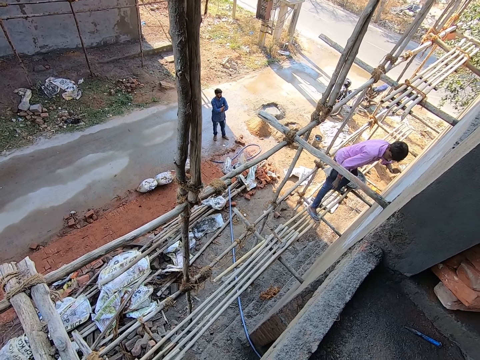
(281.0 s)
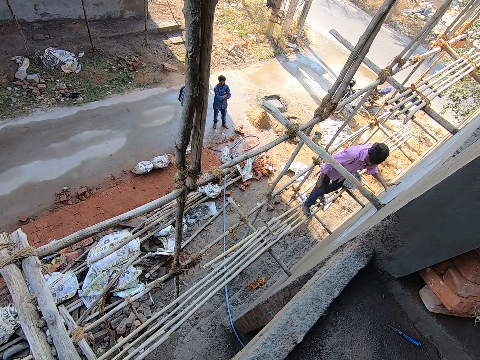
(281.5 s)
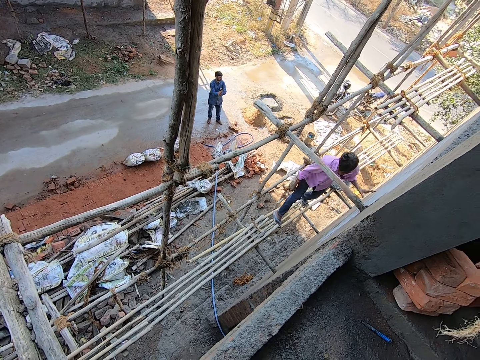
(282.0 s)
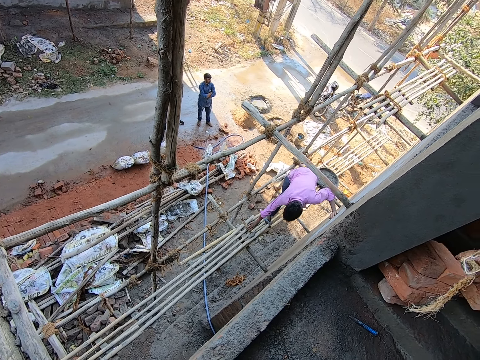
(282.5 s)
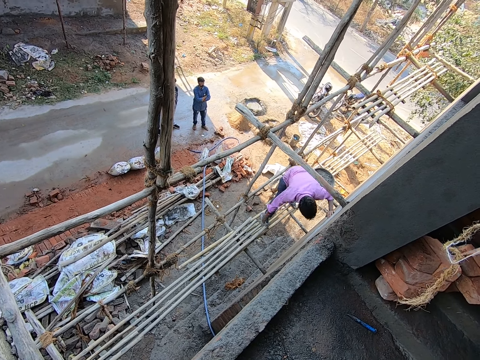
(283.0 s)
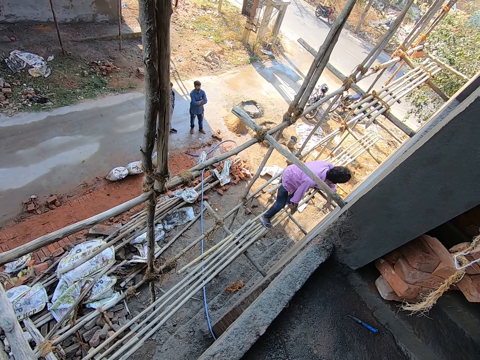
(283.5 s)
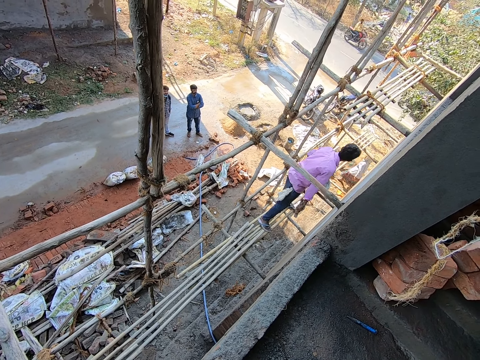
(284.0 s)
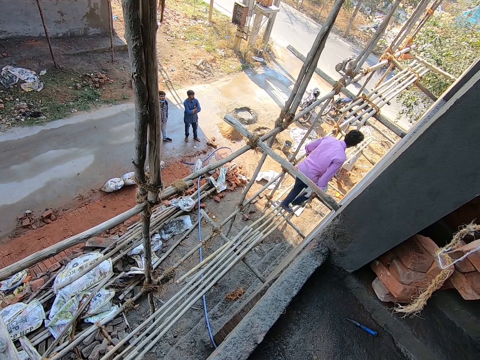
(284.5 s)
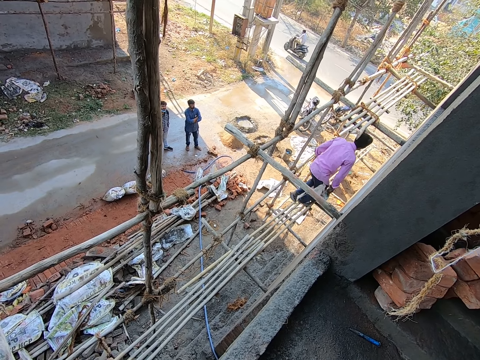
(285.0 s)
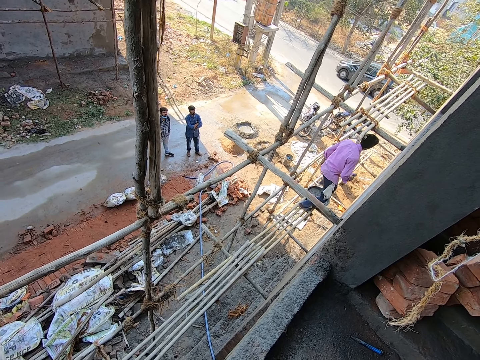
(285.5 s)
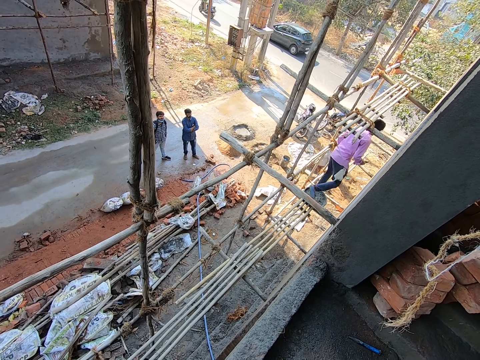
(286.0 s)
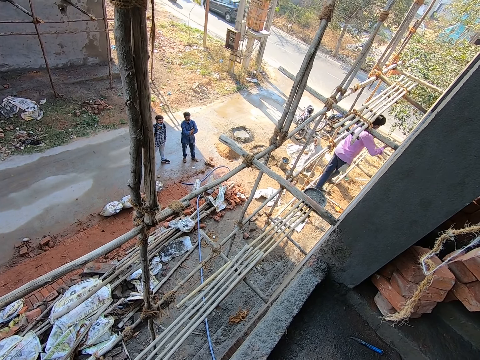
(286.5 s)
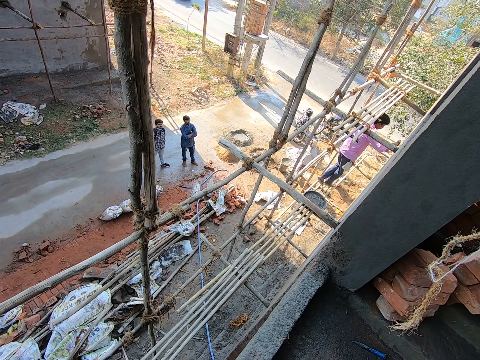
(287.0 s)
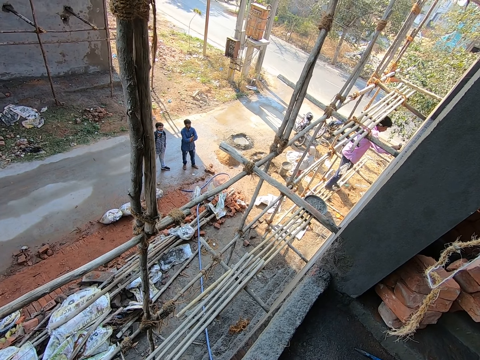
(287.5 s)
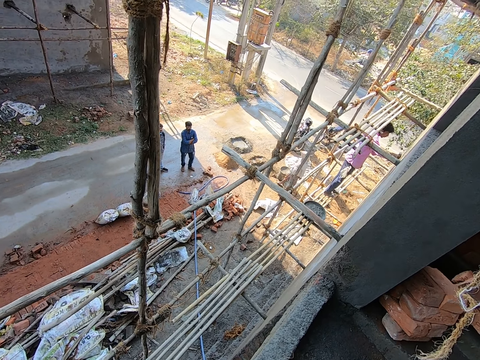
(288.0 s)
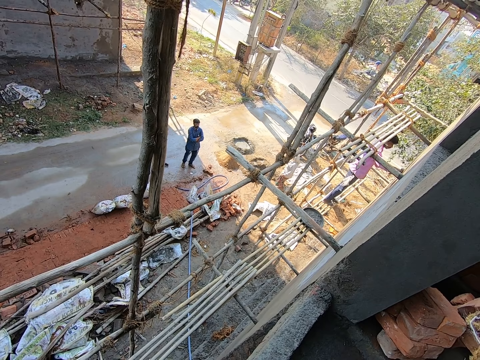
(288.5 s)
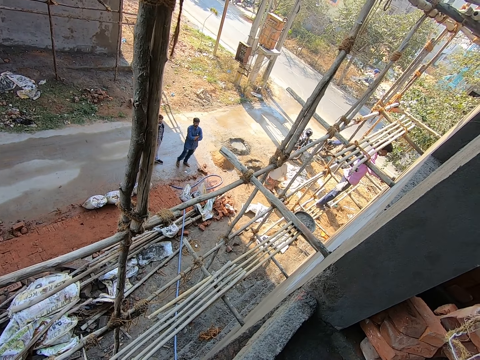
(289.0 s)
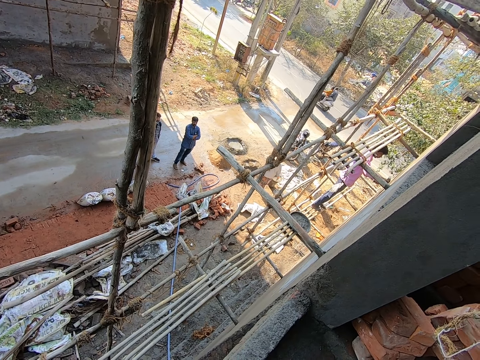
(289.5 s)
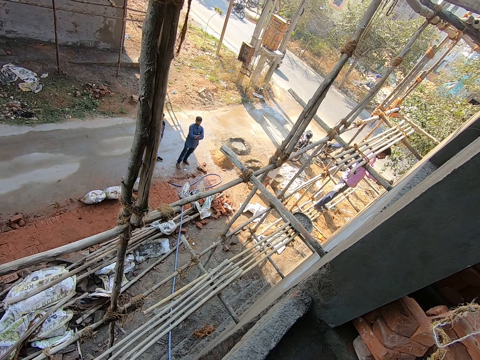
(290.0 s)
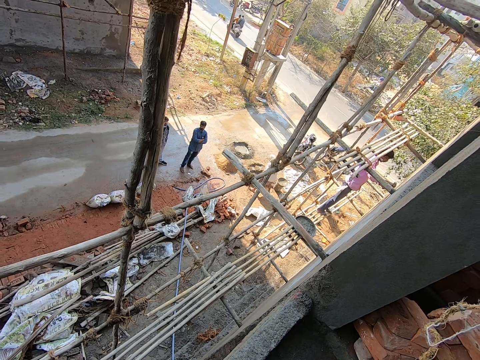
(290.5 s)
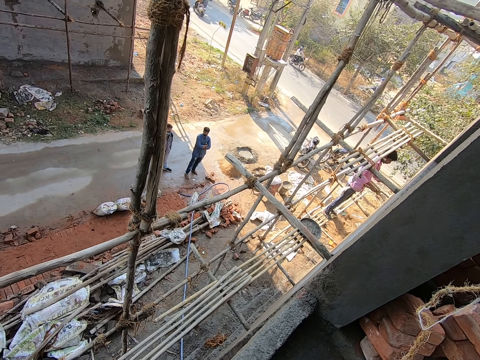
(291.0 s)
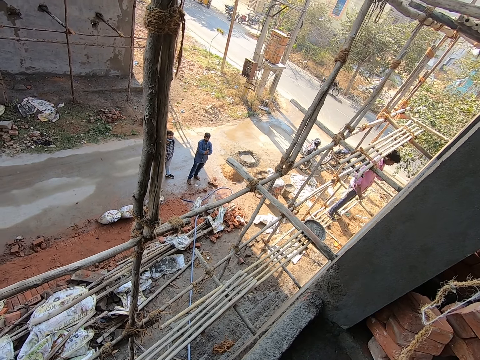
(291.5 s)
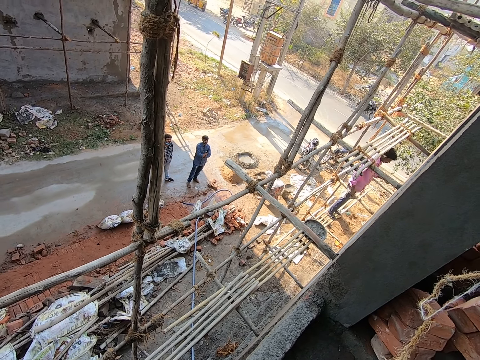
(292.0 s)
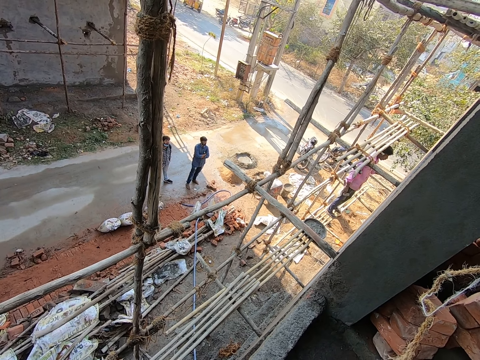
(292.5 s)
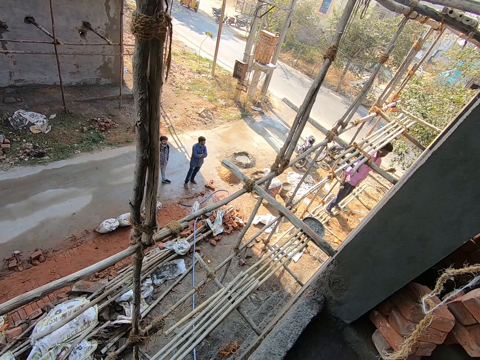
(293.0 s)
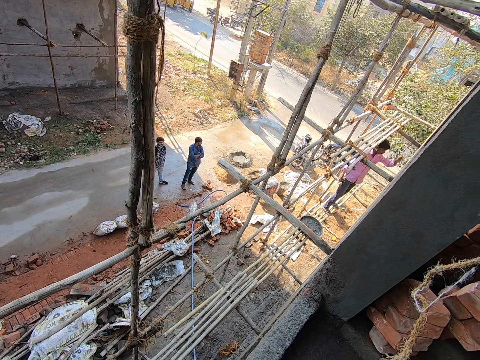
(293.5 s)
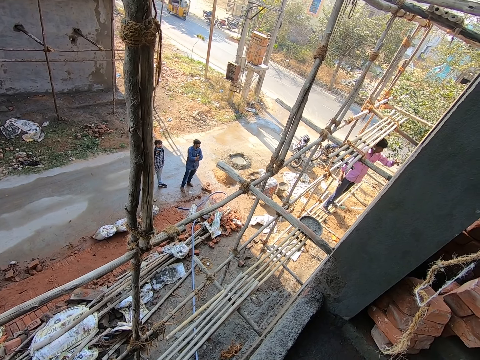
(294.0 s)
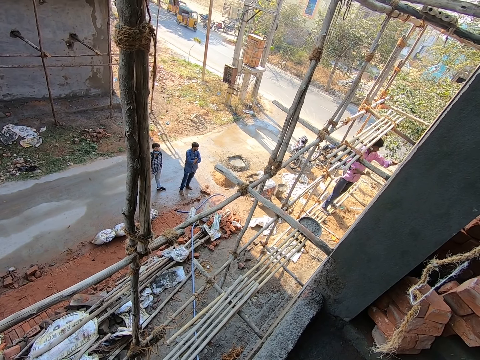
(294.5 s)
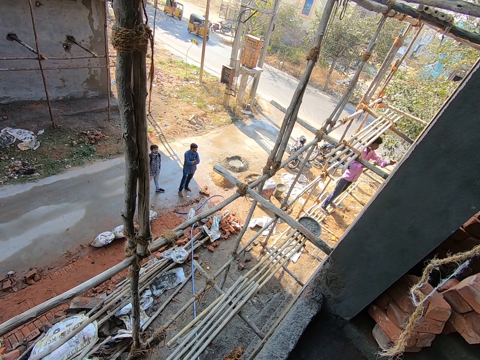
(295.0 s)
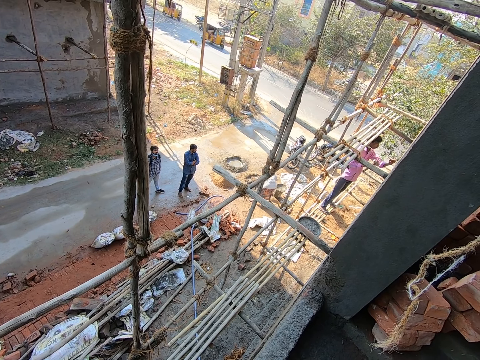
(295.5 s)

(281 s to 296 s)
A man picks up a hammer from the bamboo scaffold with his right hand. Another man hits the wall with the hammer on his right hand.

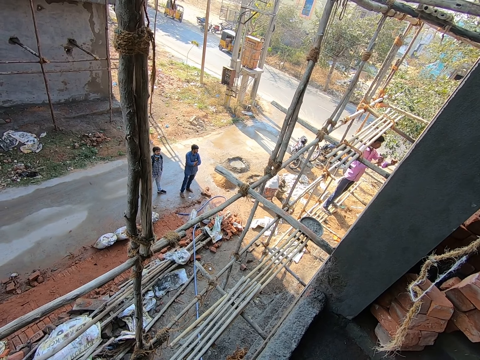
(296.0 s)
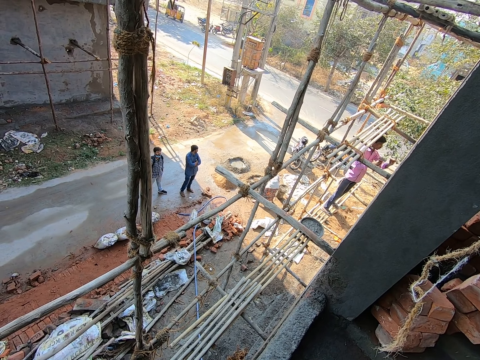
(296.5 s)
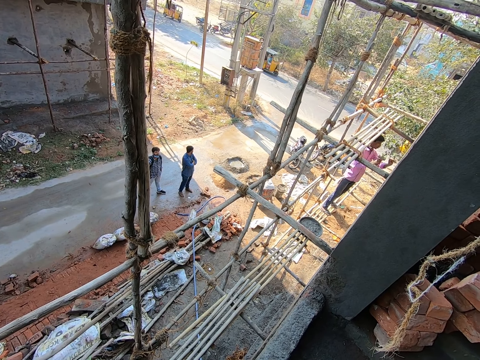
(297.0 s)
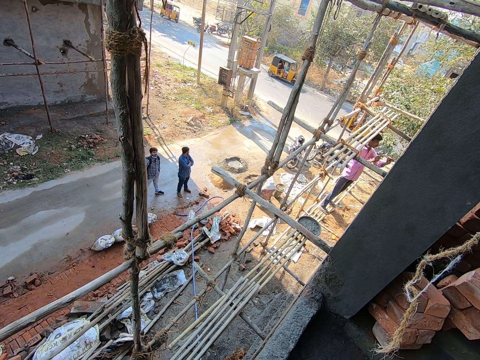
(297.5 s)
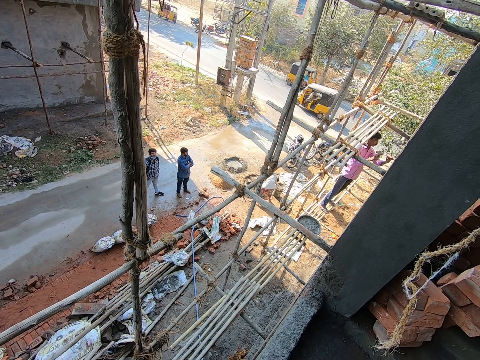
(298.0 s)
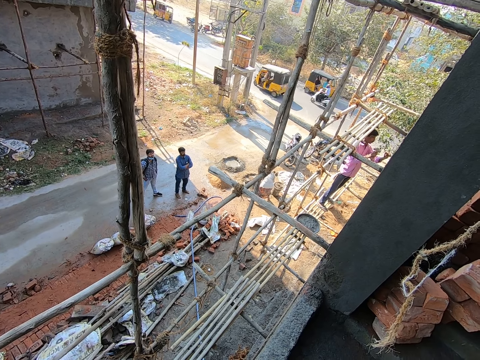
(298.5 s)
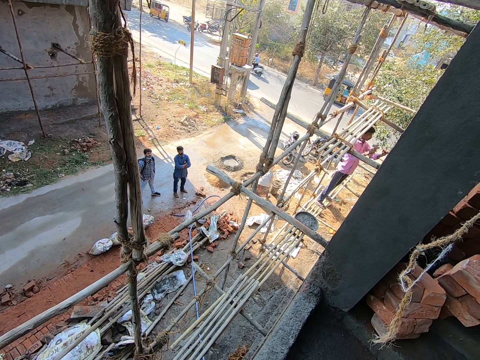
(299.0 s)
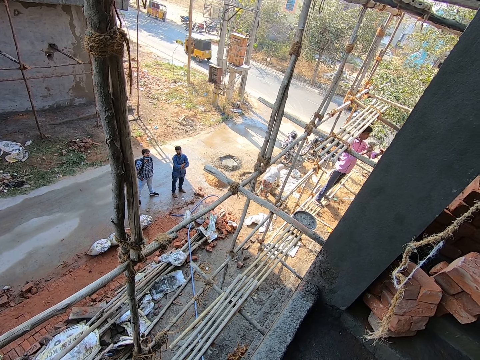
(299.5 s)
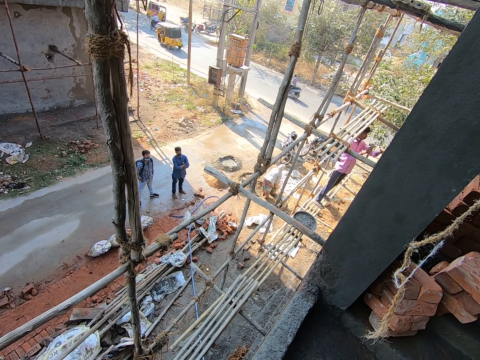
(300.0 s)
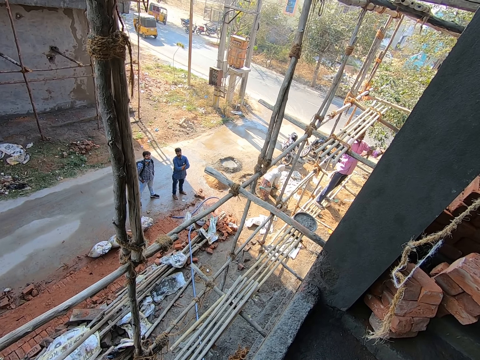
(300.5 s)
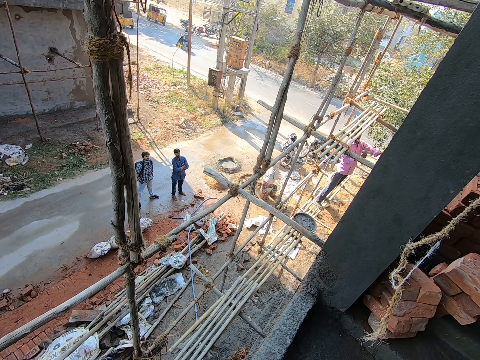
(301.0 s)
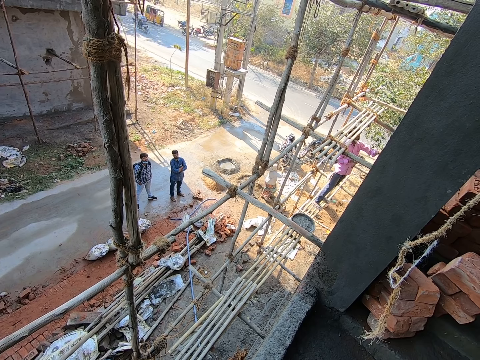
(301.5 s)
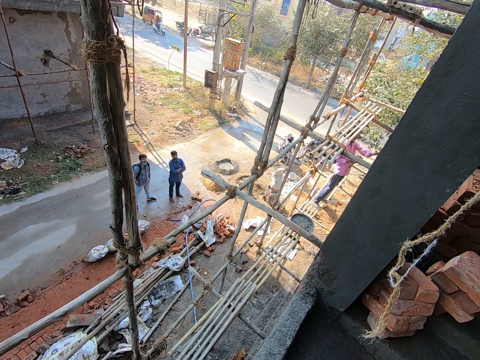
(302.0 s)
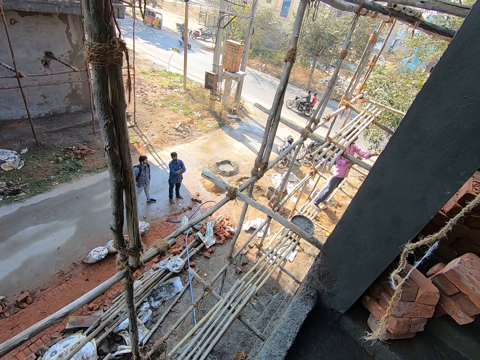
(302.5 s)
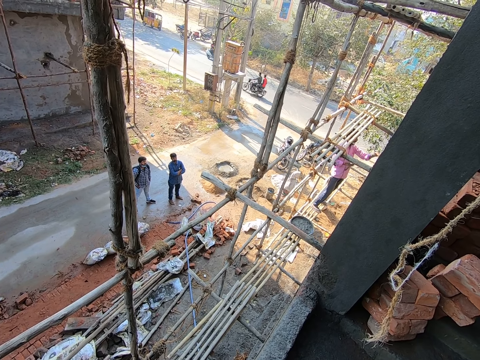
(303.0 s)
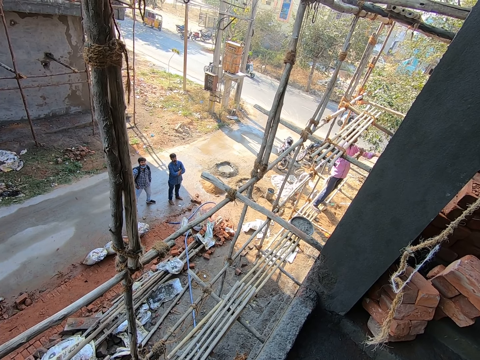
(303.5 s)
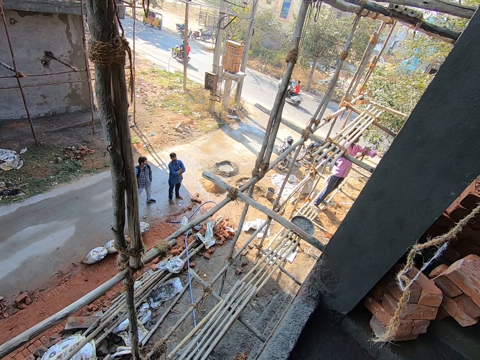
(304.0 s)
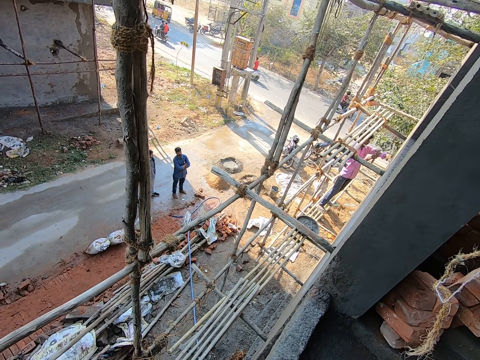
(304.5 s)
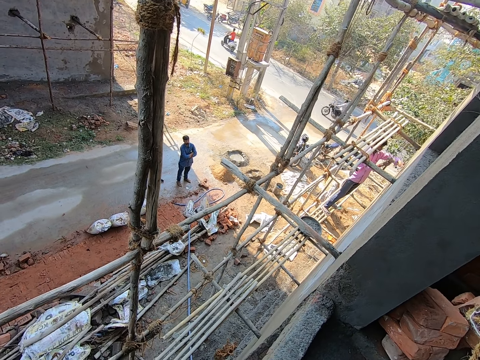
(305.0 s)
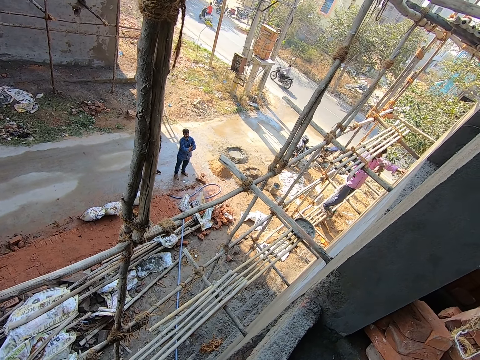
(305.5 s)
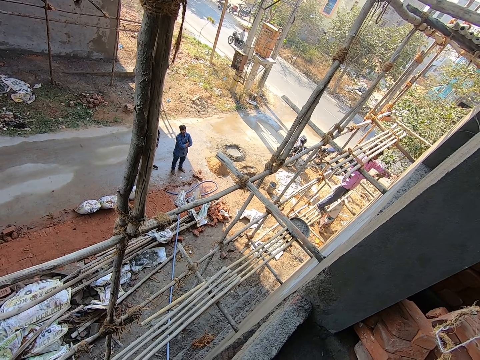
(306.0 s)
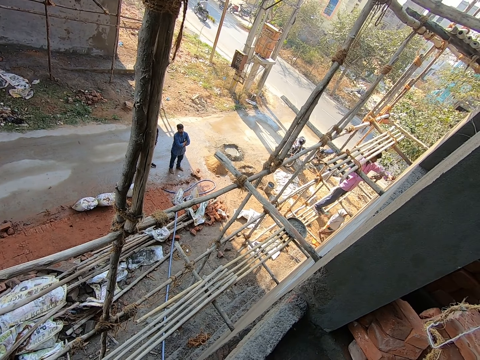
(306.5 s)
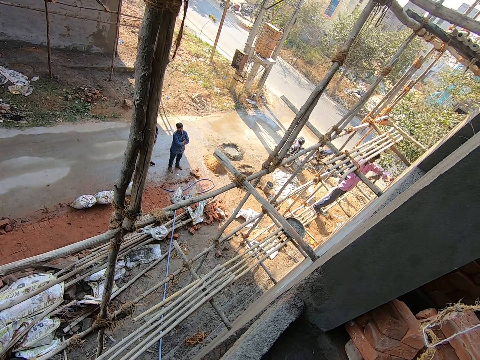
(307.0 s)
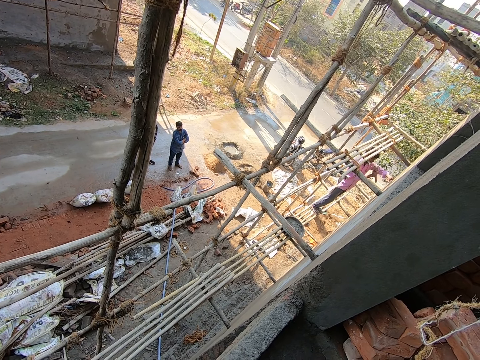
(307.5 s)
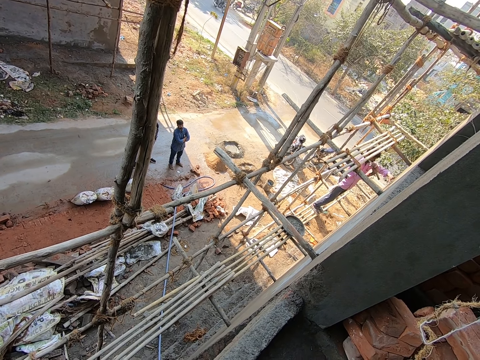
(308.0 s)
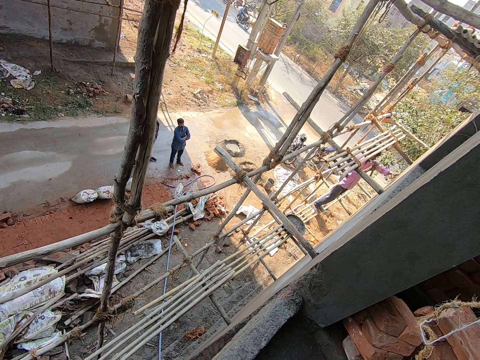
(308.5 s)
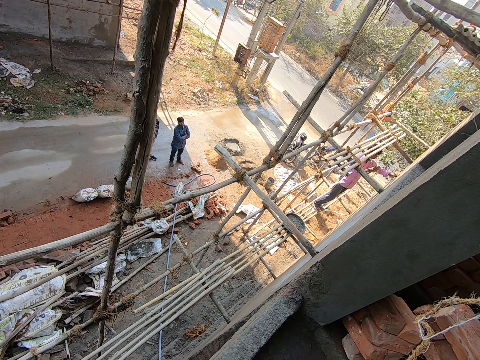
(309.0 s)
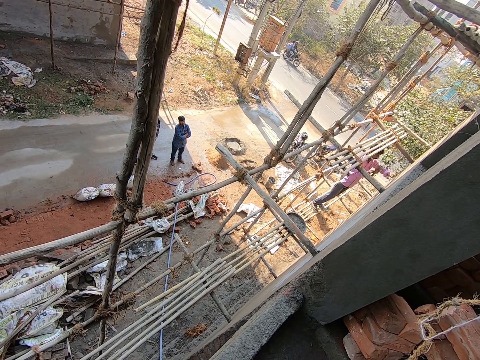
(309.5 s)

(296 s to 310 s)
The man hits a nail on the wall with his right hand.
